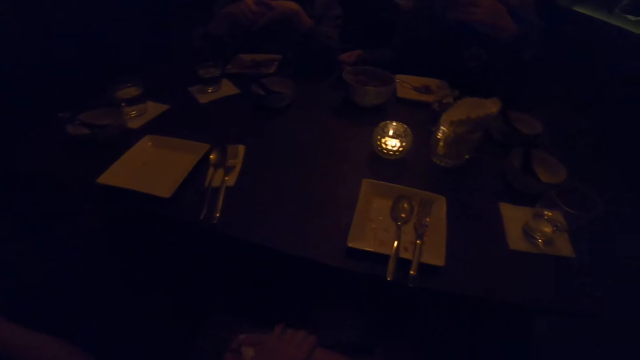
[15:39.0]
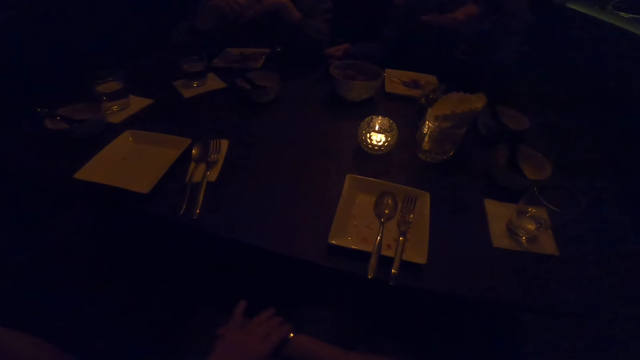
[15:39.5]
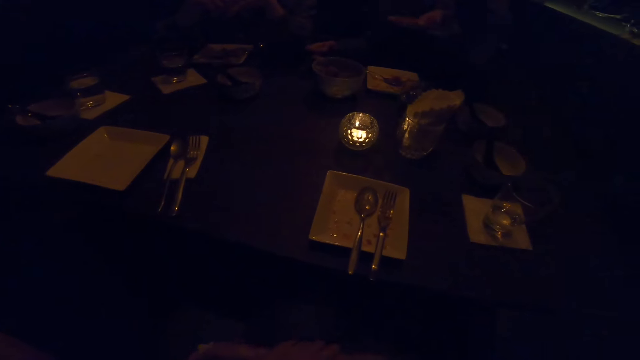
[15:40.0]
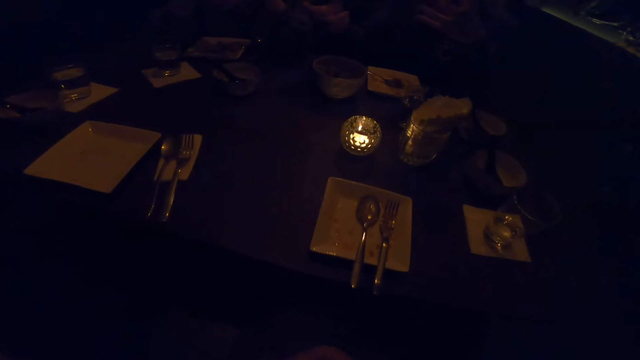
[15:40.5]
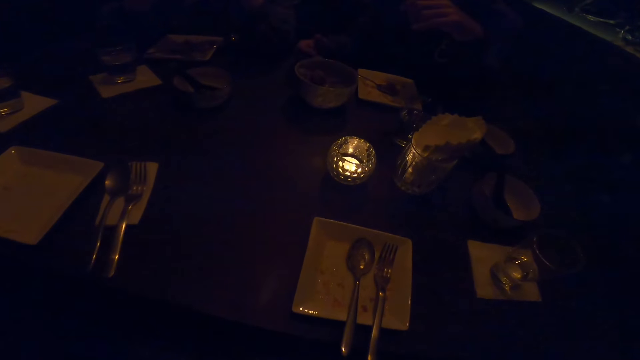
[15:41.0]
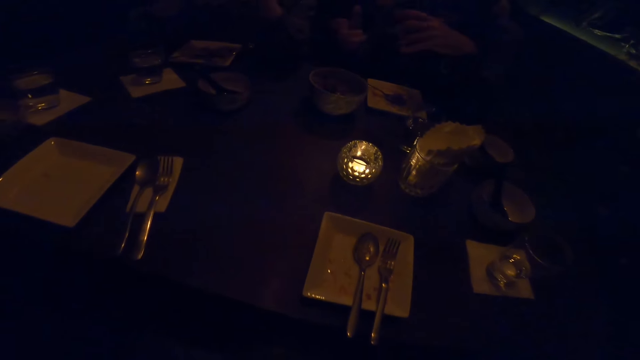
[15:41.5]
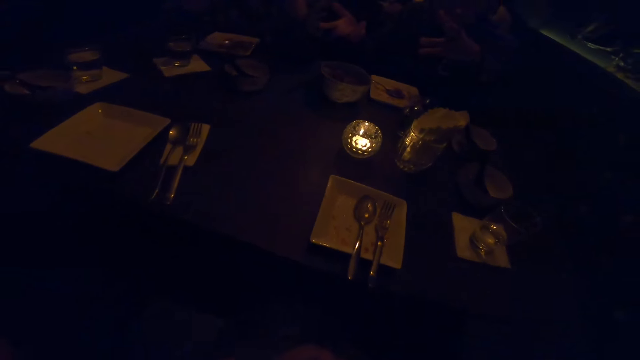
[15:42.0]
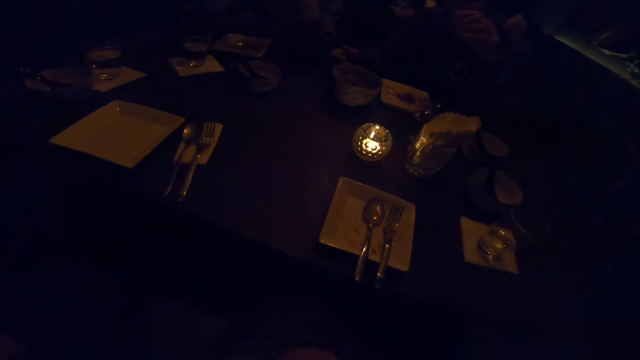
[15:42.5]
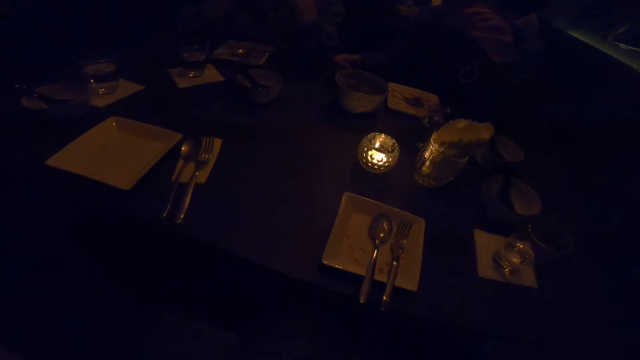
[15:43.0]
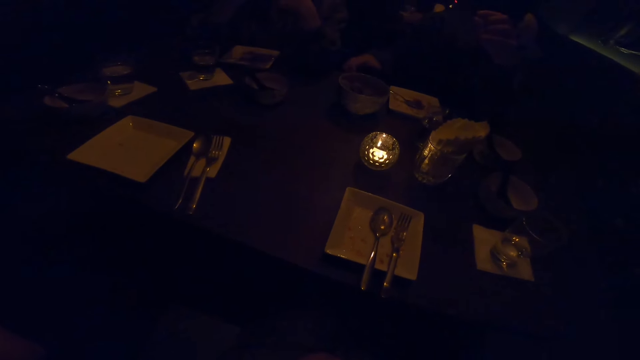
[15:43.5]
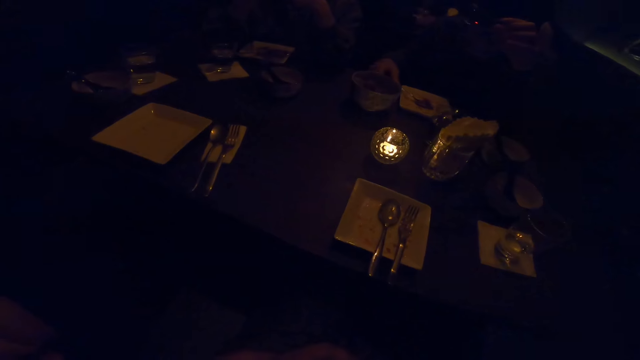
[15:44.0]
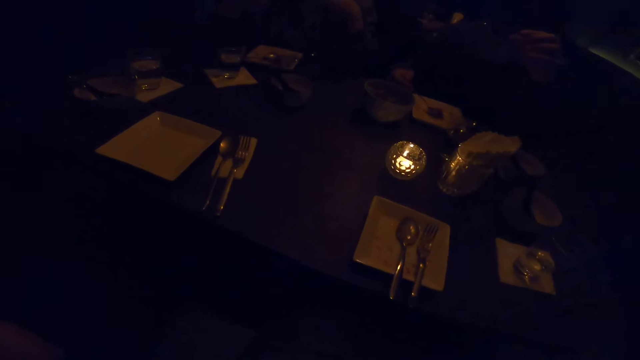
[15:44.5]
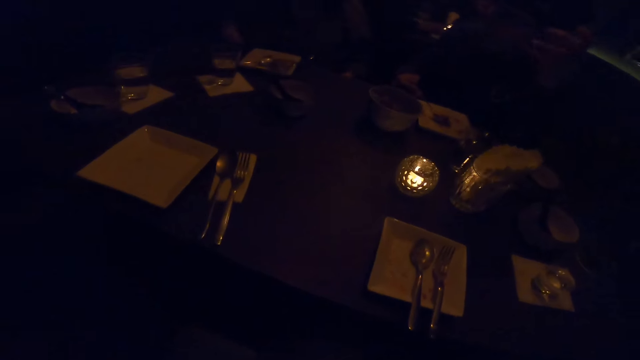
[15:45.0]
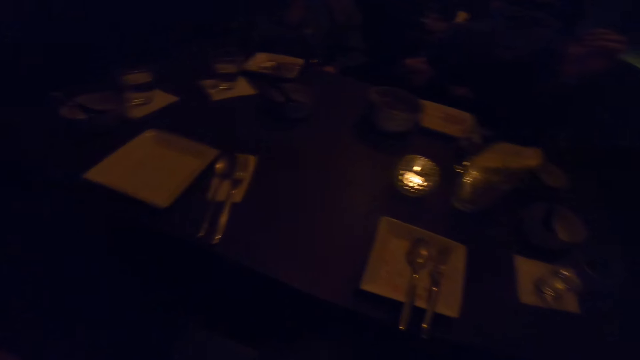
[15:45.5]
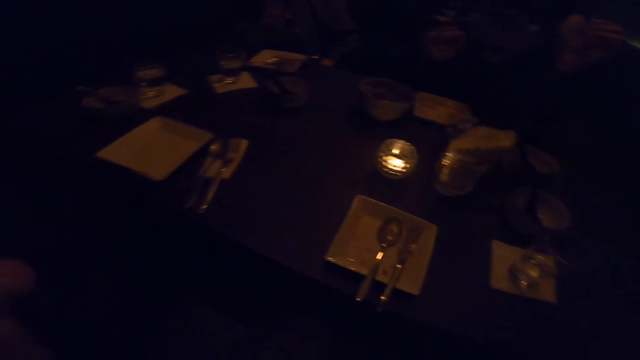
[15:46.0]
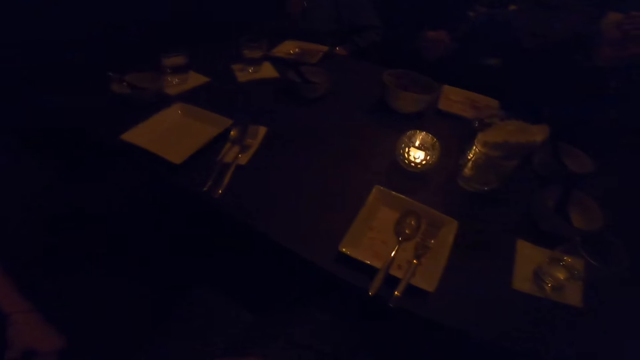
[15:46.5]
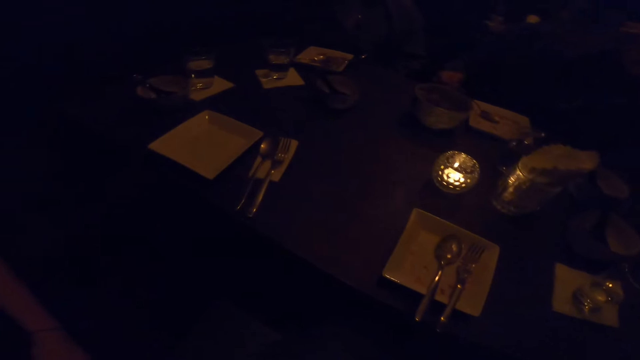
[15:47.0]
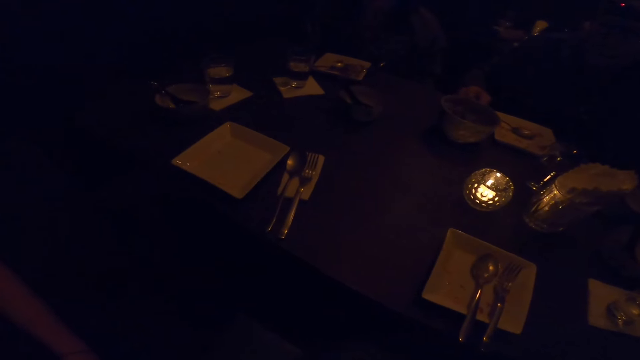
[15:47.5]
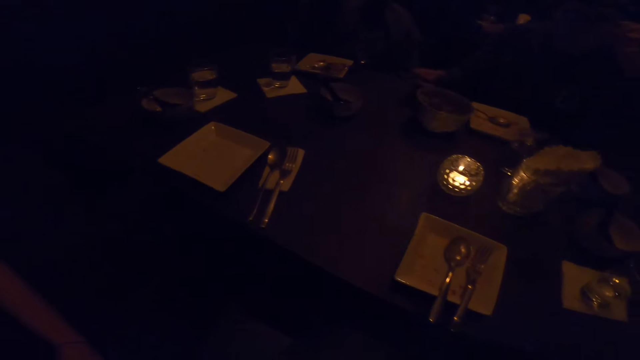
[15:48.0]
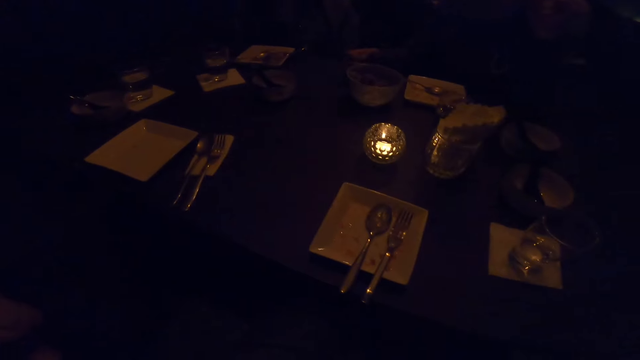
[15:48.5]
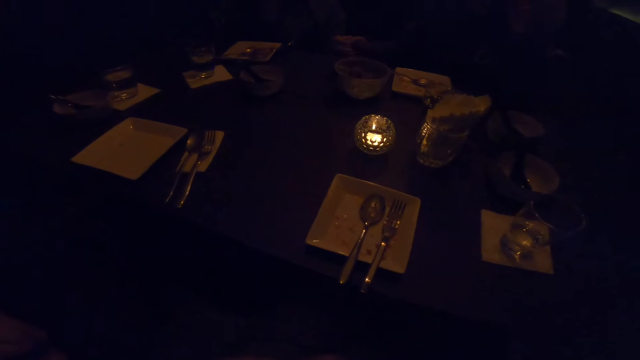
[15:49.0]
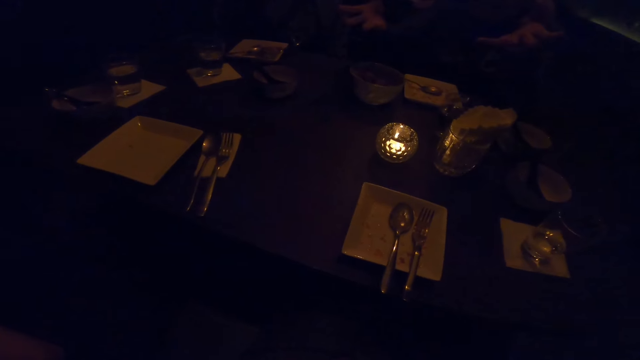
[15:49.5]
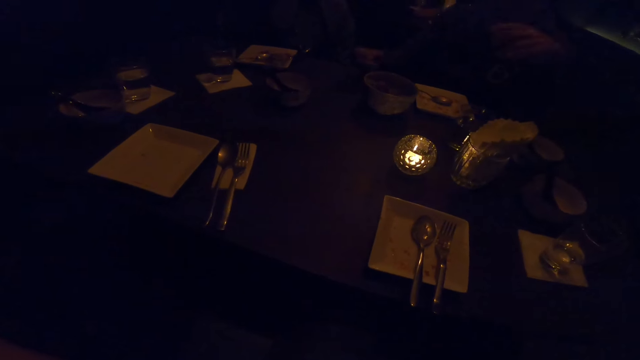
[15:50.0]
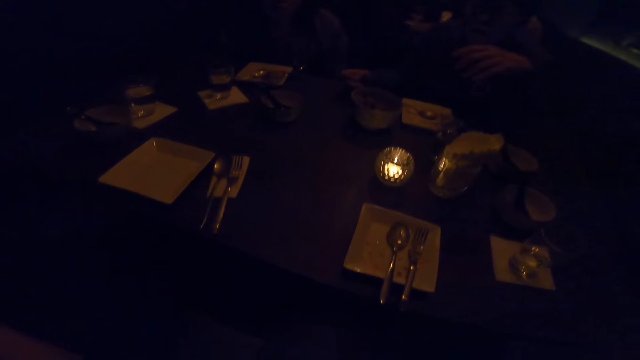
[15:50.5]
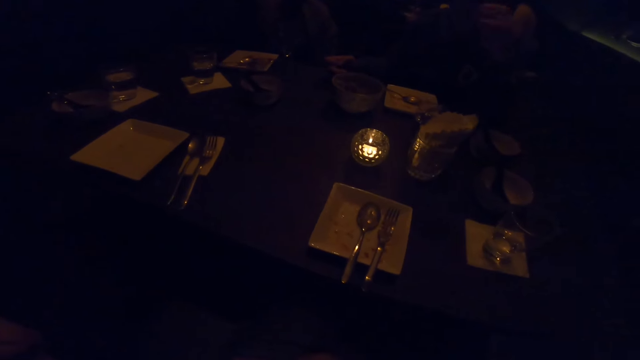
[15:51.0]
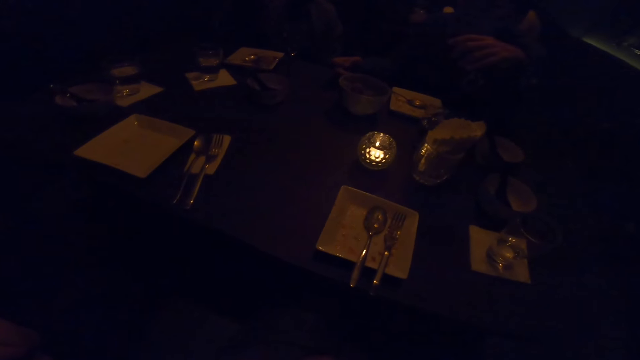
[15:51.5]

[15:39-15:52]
The camera wearer touches her hand bangle. The man demonstrates with both hands. The man stops demonstrating with both hands. The man eats from a plate with the spoon in his right hand. The camera wearer converses. The man stops eating. The man demonstrates with both hands.

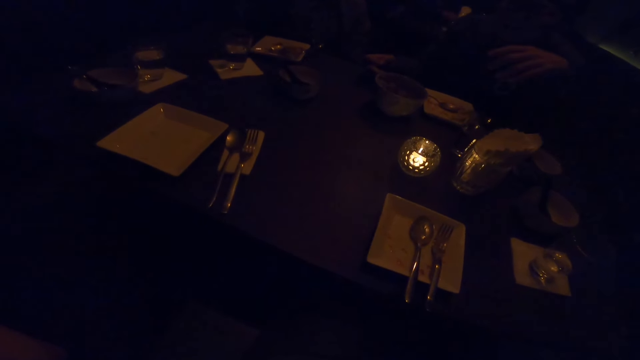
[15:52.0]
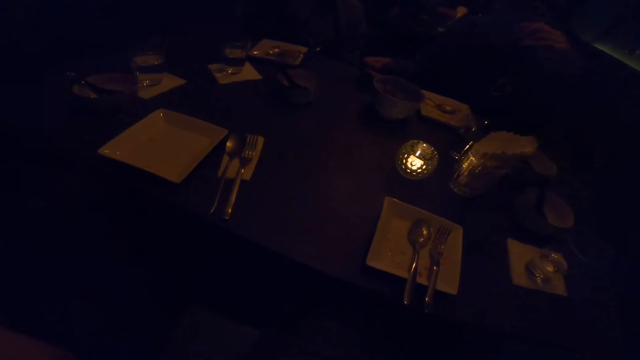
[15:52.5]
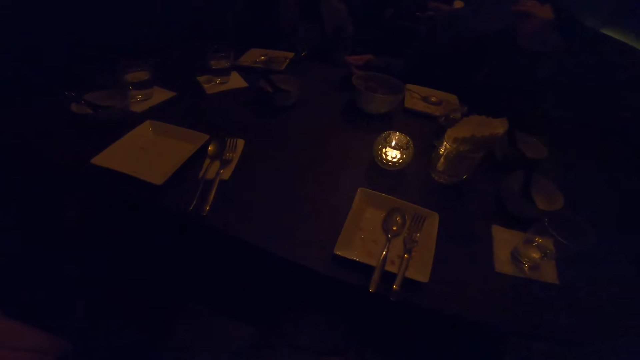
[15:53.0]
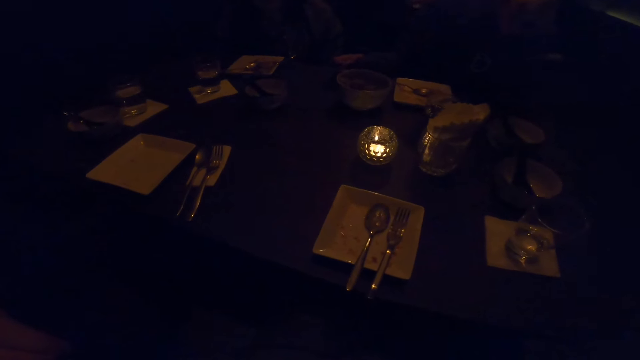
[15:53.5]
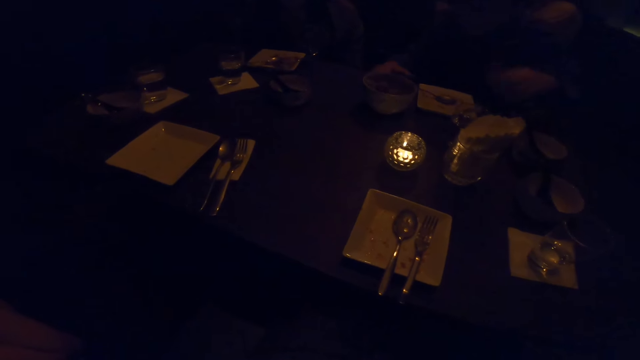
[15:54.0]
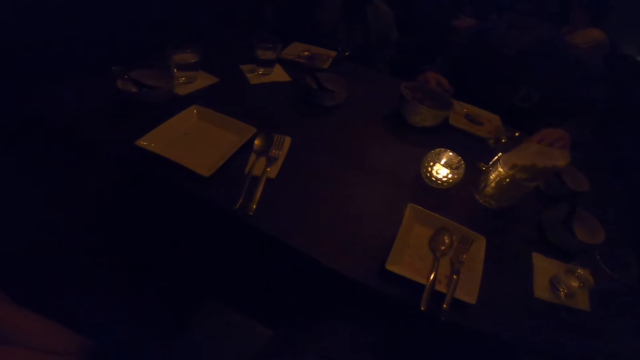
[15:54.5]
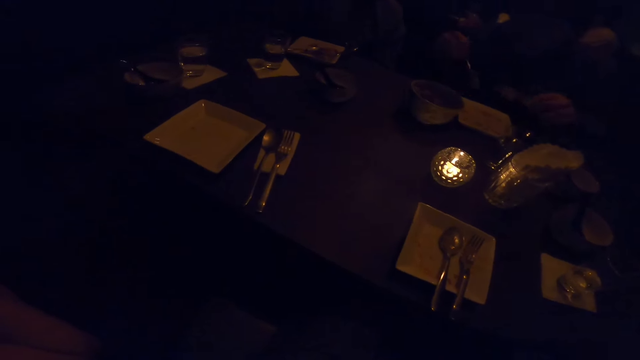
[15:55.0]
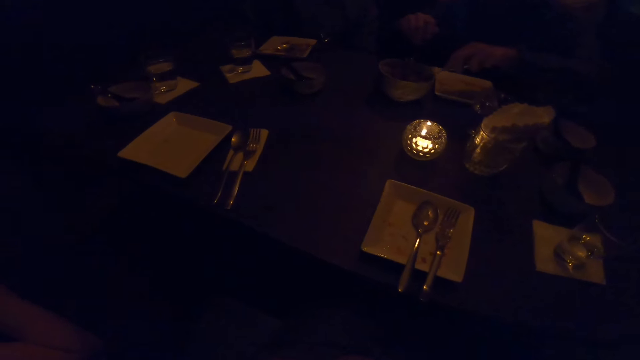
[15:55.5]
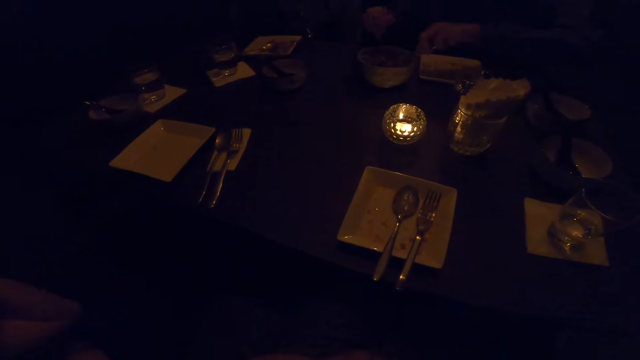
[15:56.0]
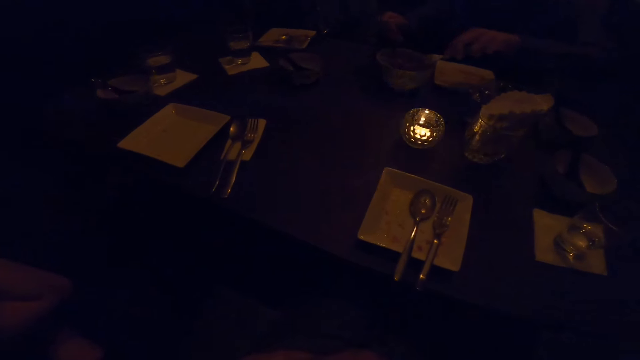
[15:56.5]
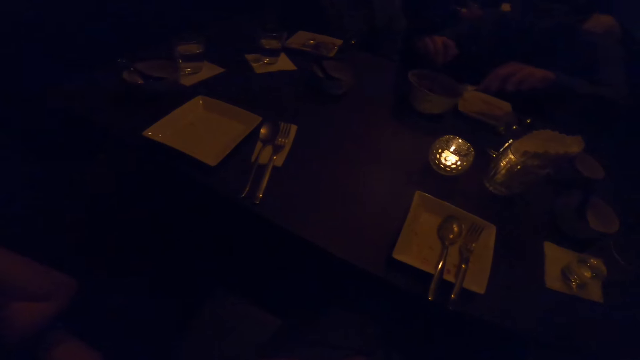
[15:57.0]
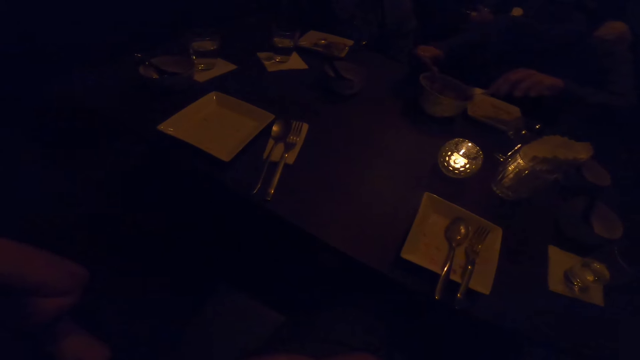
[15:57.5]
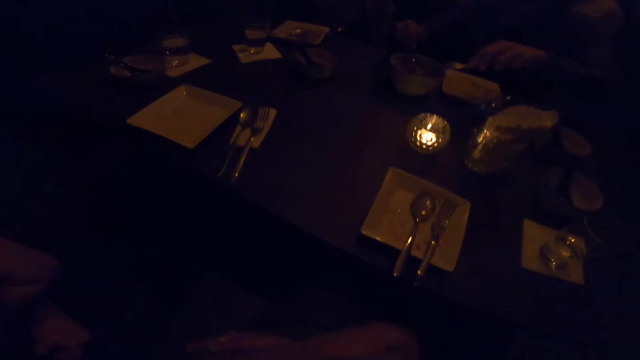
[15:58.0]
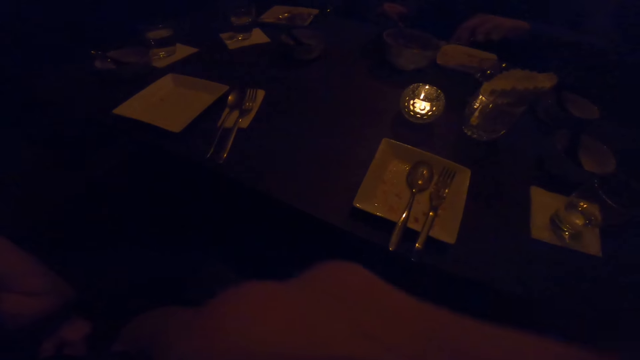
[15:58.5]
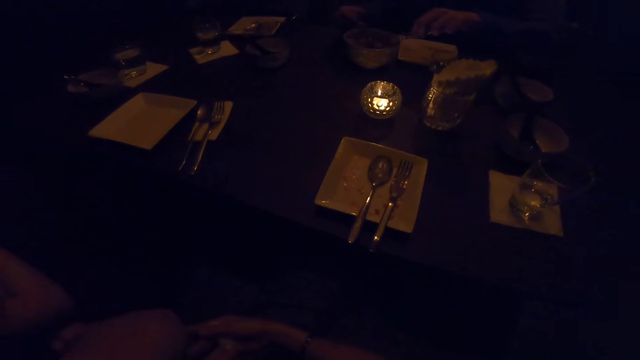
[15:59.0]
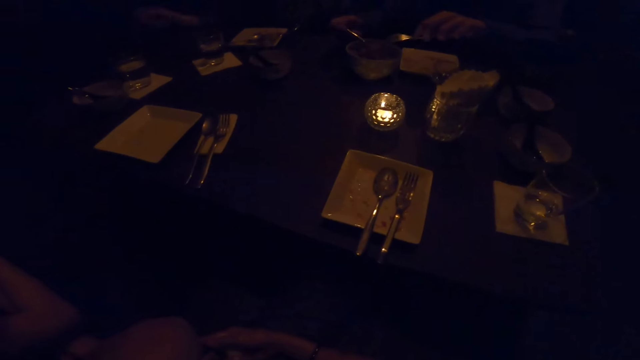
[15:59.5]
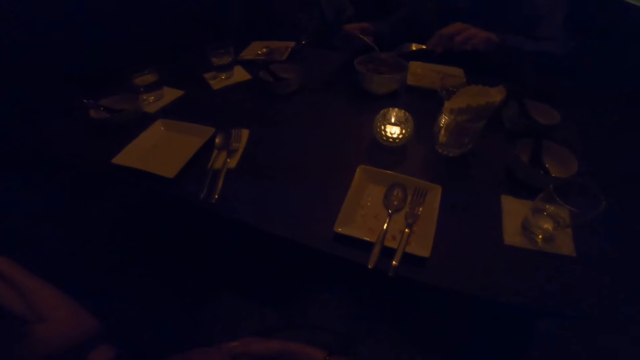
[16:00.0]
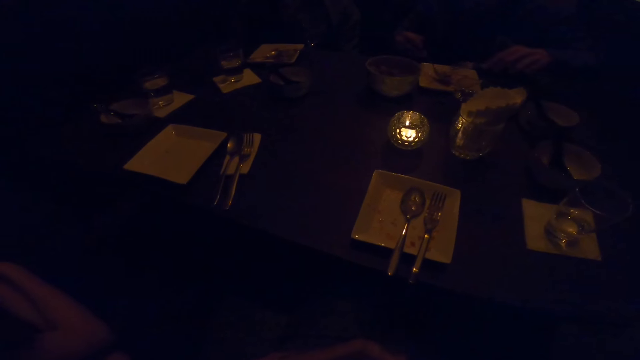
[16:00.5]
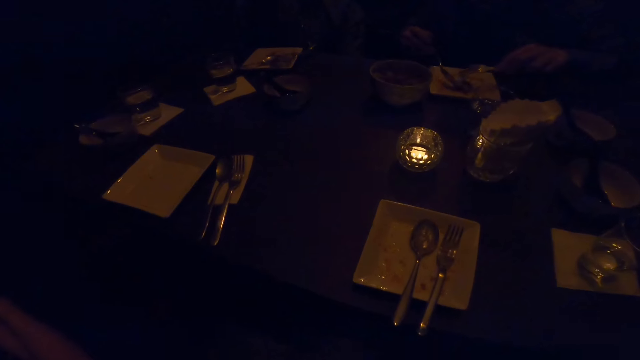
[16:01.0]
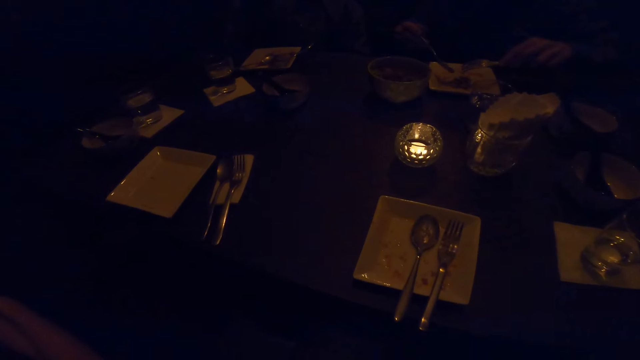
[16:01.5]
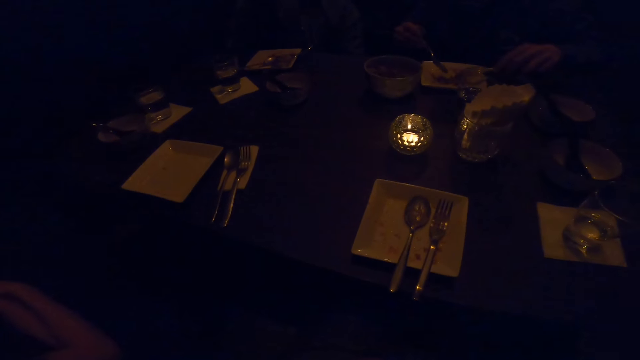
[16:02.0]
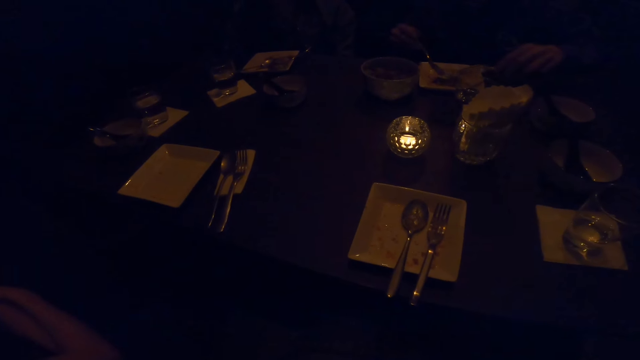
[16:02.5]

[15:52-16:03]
The man stops demonstrating with both hands. The man takes food from the bowl on the table with the spoon in his right hand. The camera wearer lifts up her hand.
